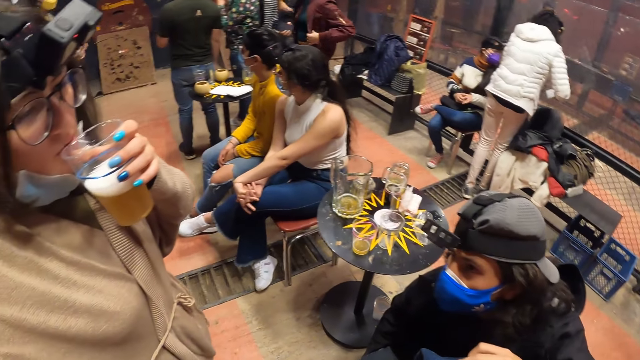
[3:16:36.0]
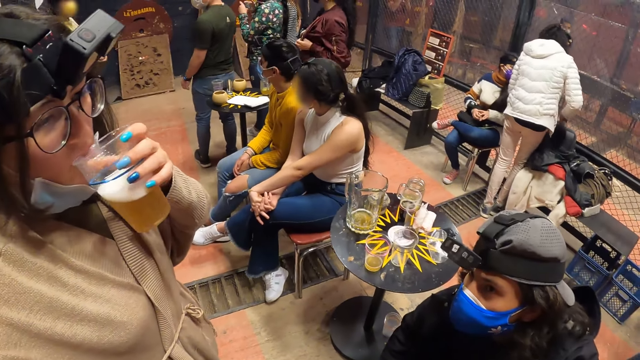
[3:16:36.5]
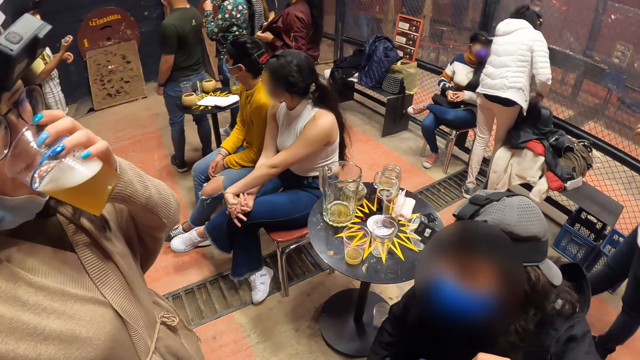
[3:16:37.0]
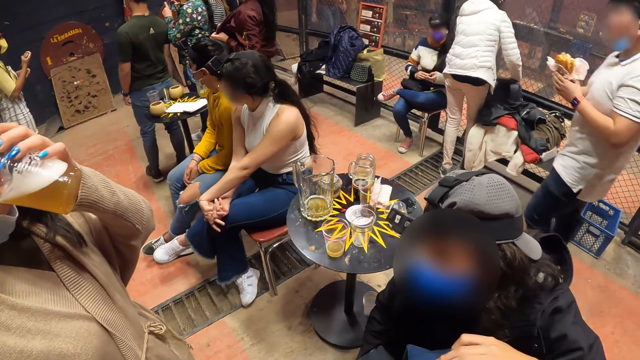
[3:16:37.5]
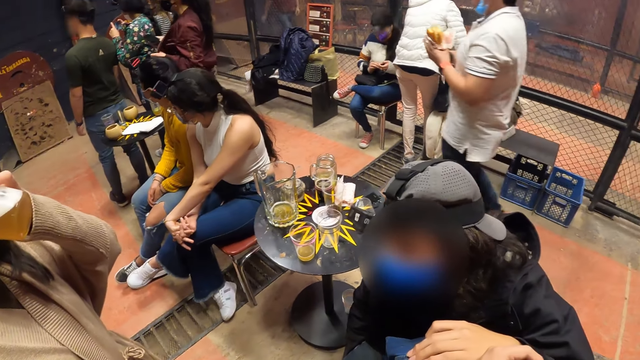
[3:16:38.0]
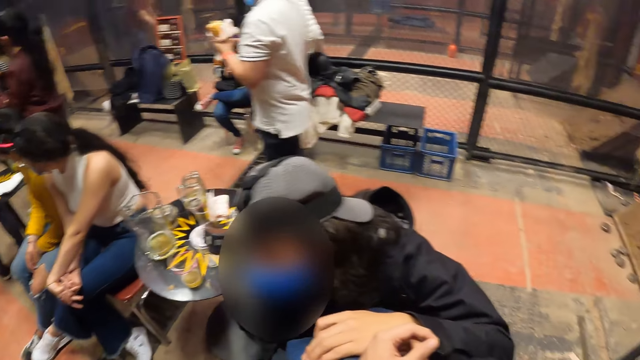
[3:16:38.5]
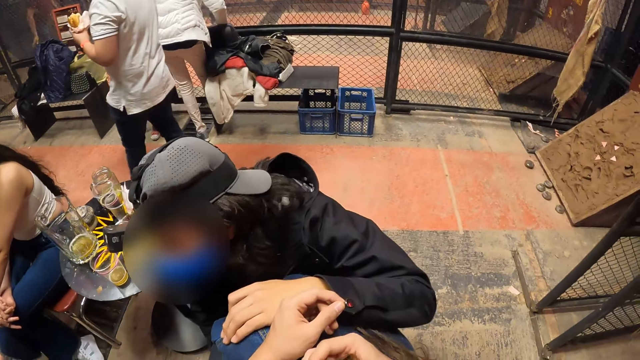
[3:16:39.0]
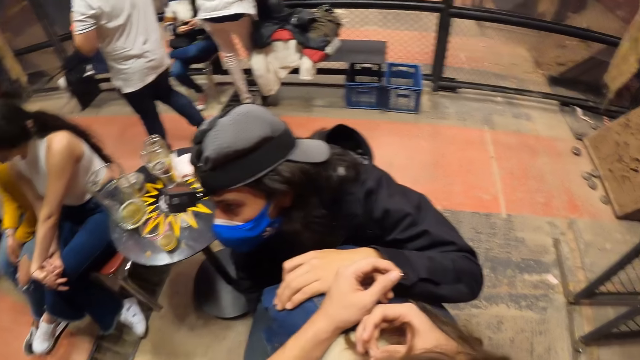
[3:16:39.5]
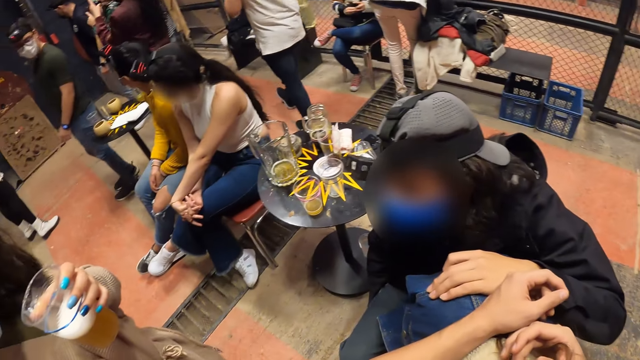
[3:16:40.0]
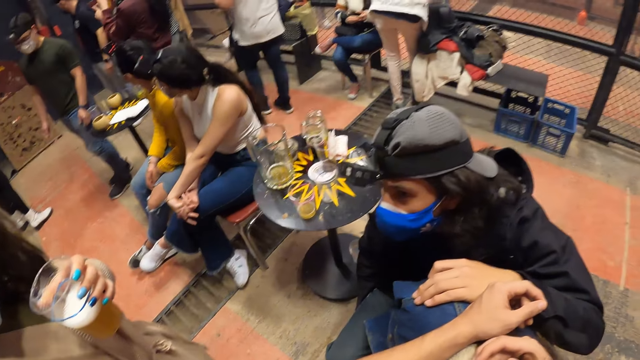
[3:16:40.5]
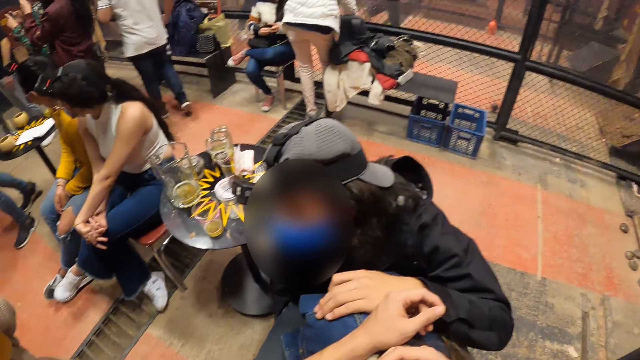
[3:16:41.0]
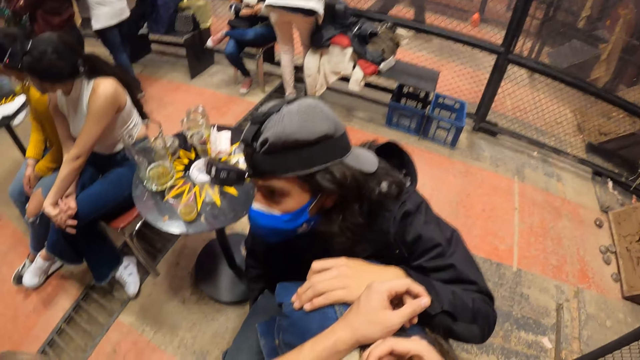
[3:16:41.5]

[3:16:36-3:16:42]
The woman drinks from the cup in her left hand.

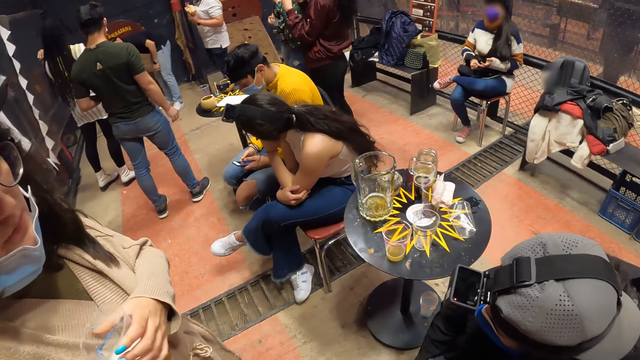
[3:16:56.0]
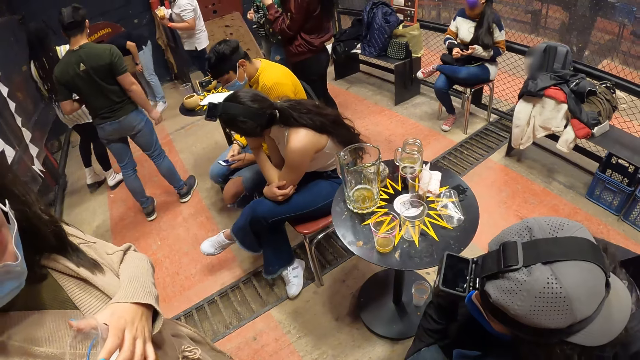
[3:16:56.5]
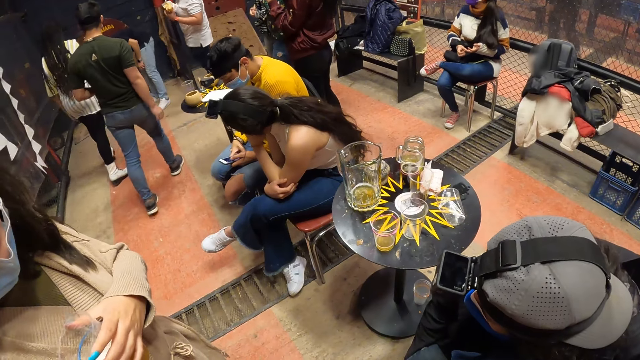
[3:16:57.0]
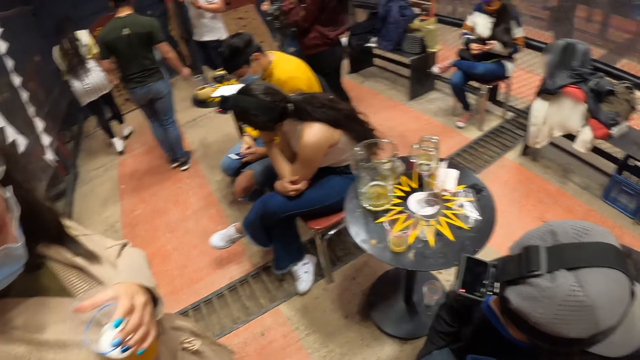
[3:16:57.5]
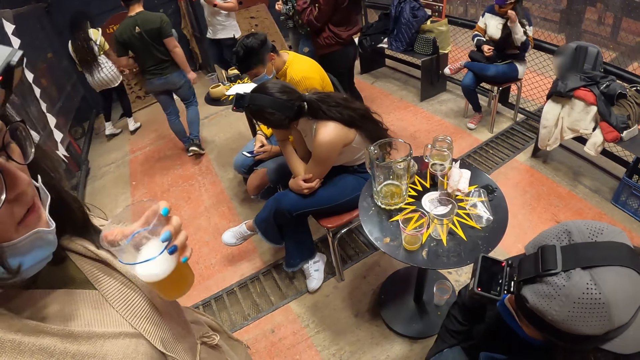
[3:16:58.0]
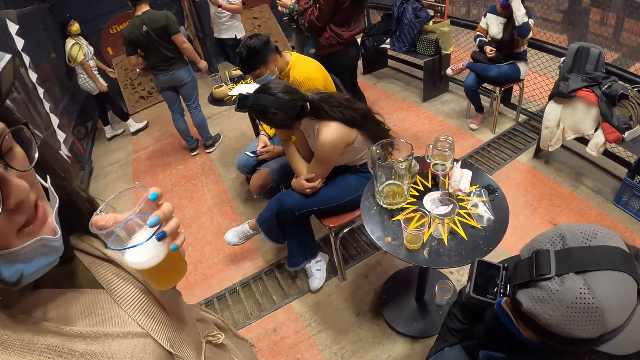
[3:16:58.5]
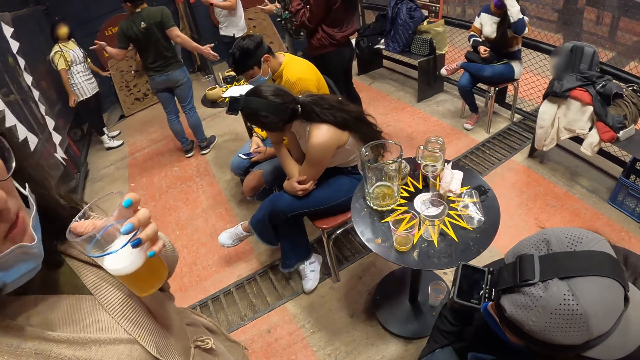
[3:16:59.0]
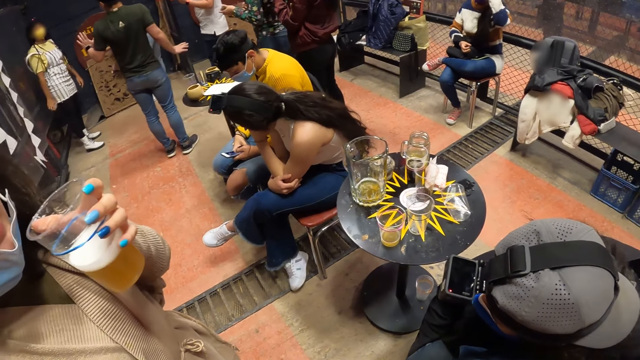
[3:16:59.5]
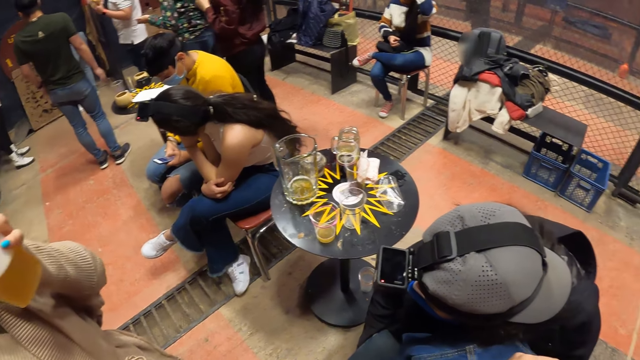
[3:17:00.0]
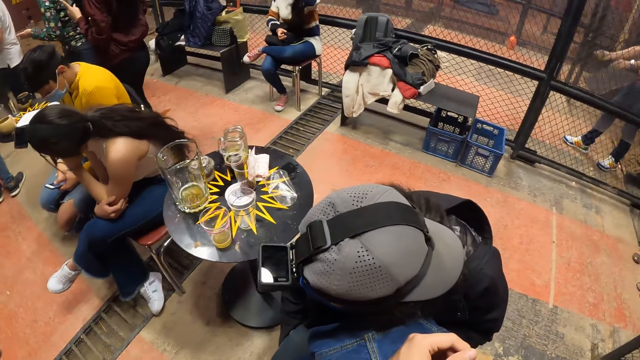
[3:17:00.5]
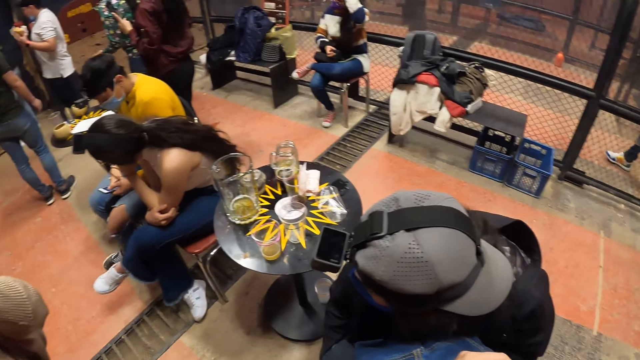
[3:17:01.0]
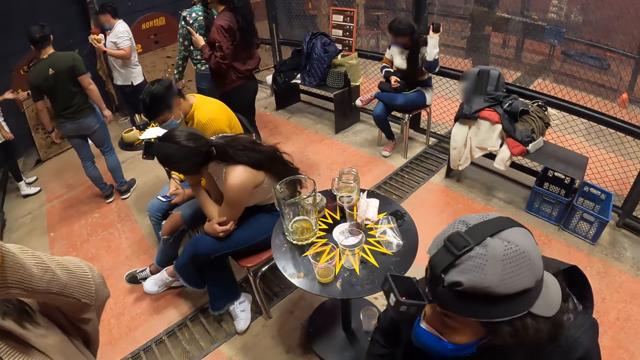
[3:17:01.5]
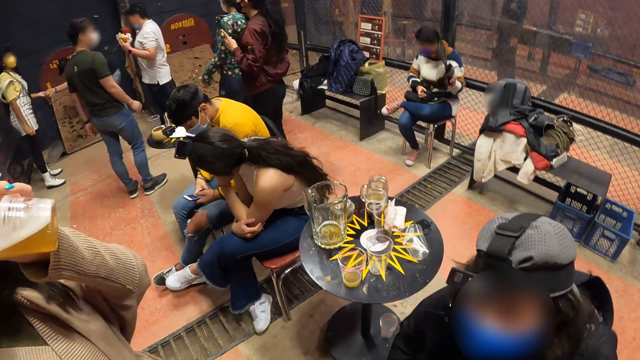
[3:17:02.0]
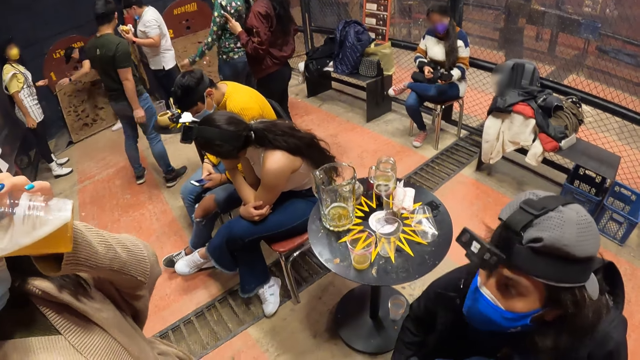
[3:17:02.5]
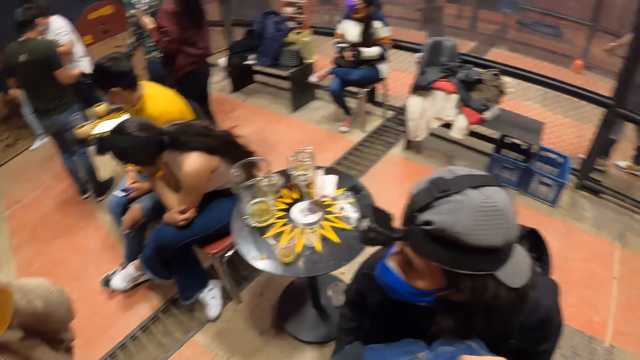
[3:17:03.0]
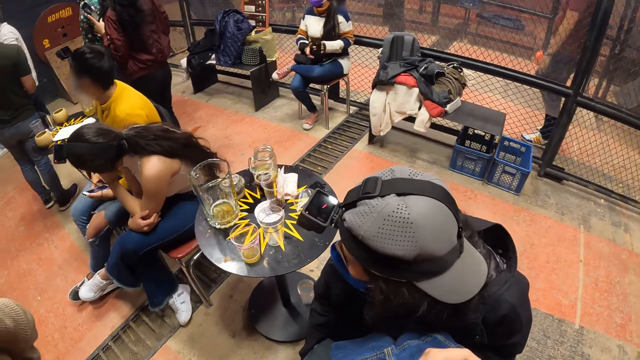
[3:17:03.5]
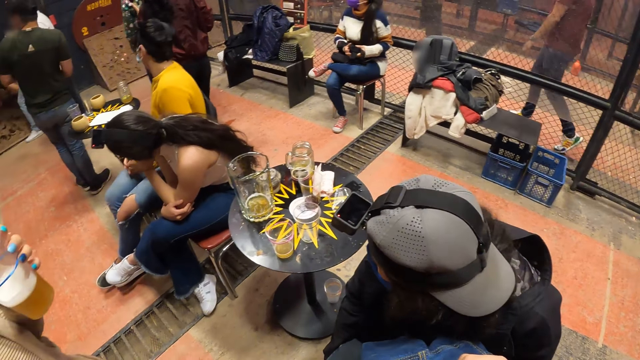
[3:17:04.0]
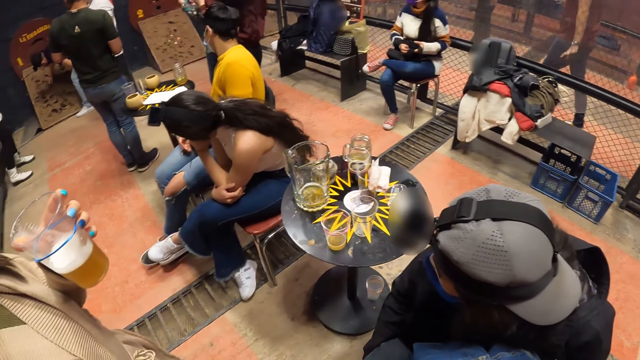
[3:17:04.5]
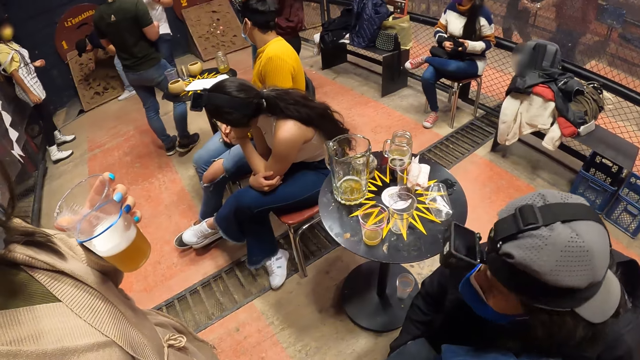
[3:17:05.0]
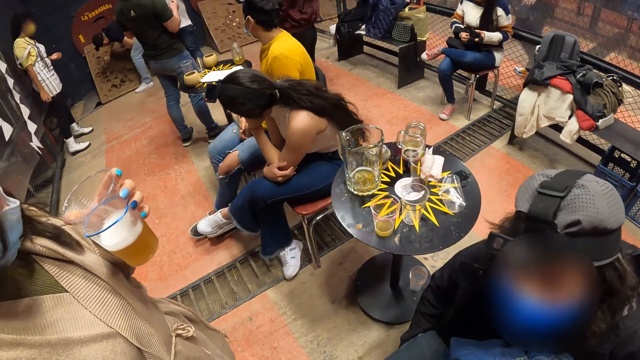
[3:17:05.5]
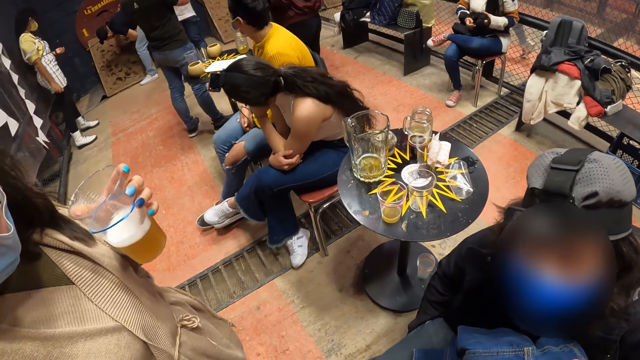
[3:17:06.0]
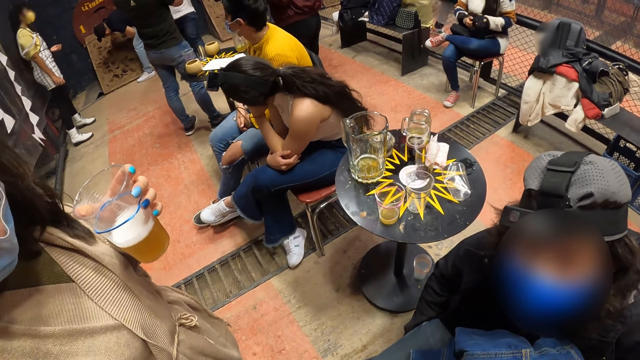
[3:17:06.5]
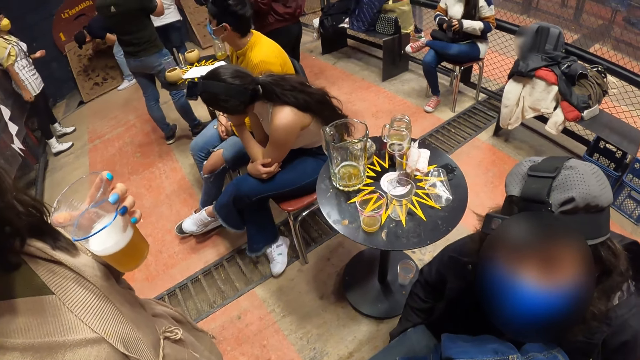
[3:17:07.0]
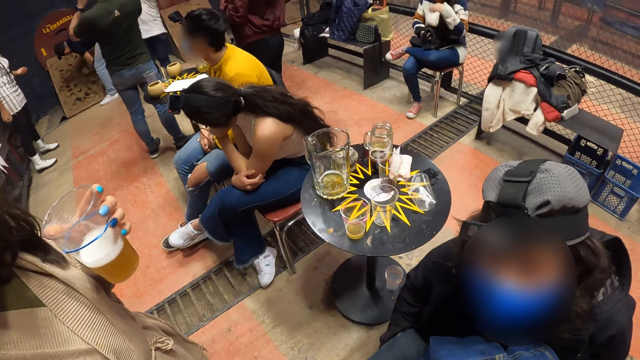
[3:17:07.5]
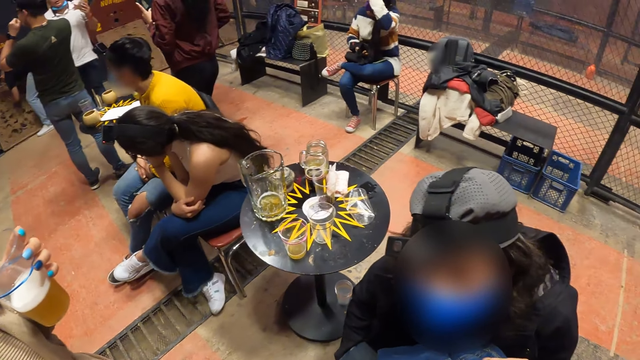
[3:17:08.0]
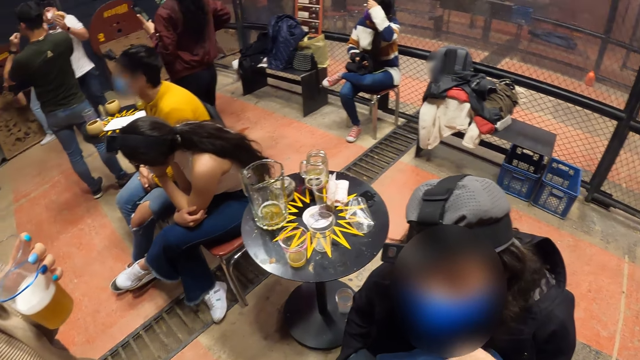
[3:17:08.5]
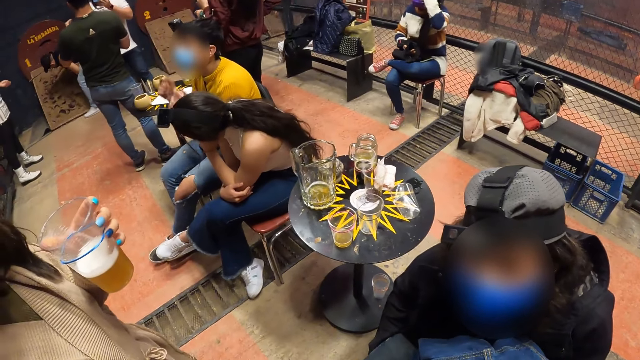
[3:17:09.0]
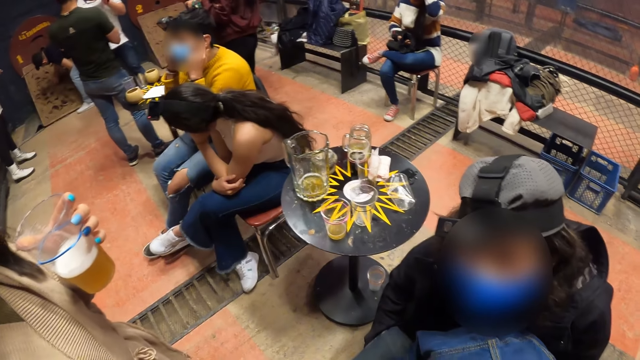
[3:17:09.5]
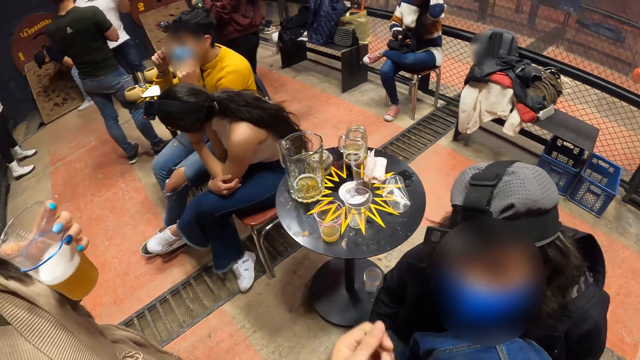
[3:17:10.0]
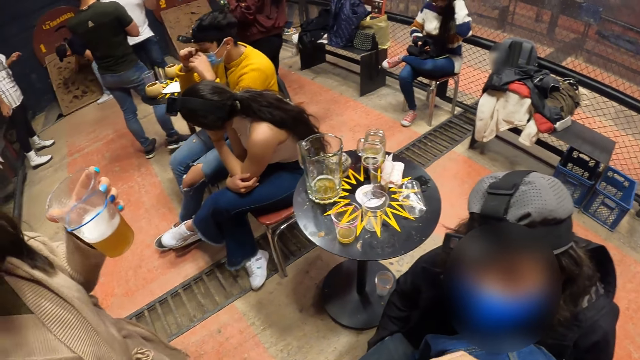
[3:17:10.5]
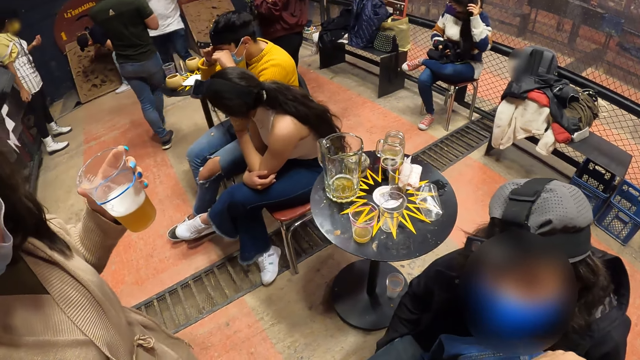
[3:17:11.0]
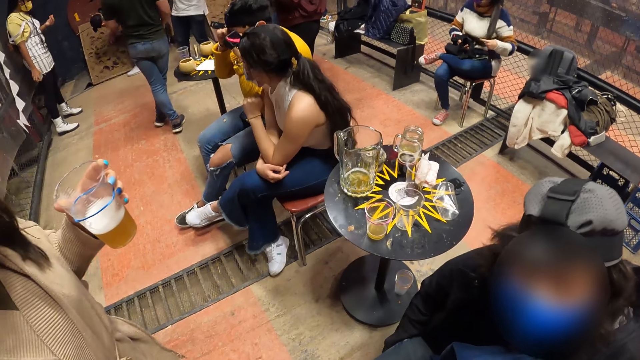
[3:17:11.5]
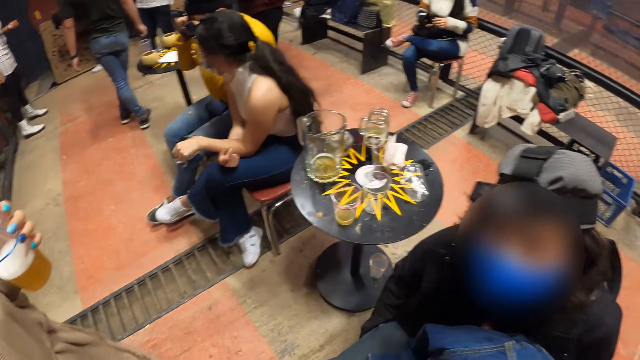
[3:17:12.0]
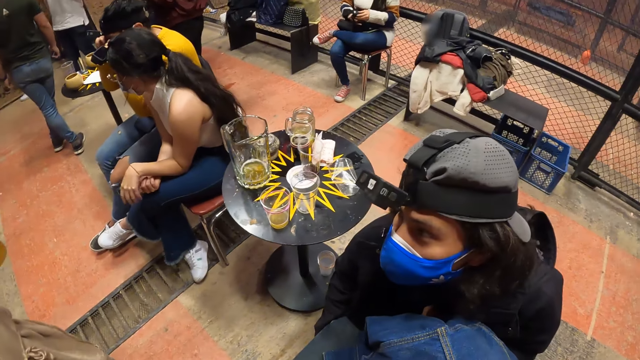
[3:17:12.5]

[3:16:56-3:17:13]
The woman interacts with the camera wearer. The woman drinks from the cup in her left hand.
